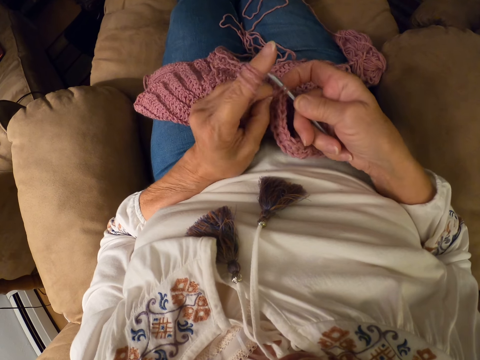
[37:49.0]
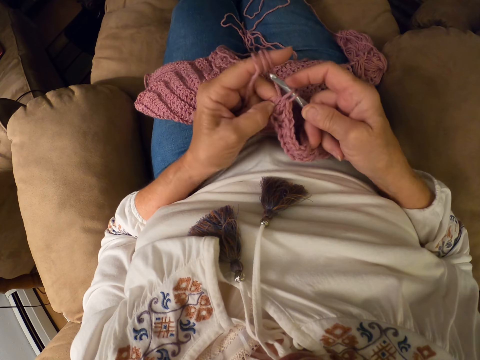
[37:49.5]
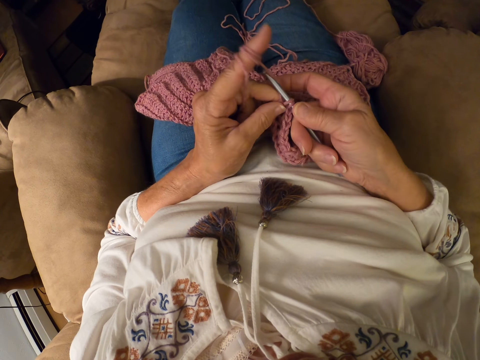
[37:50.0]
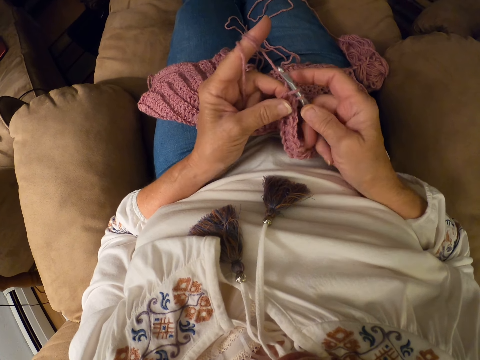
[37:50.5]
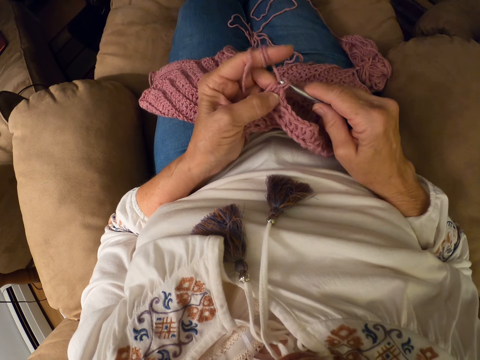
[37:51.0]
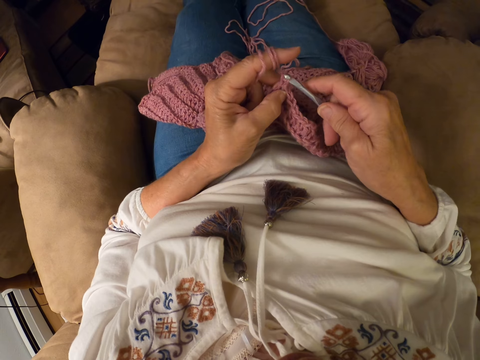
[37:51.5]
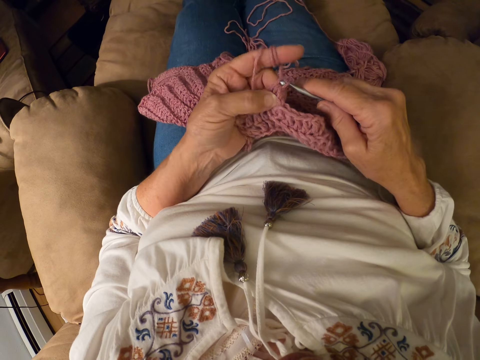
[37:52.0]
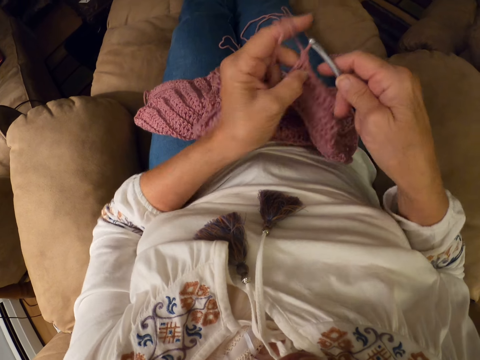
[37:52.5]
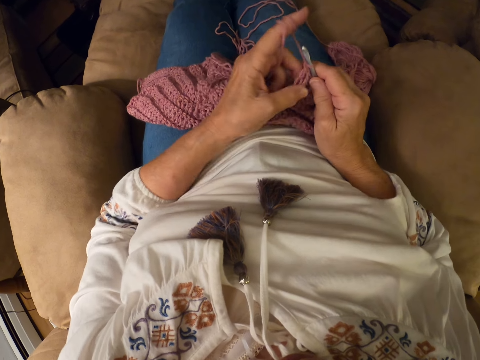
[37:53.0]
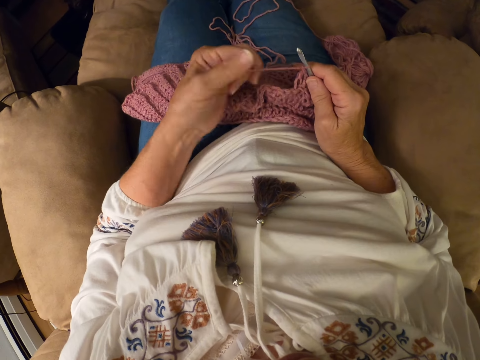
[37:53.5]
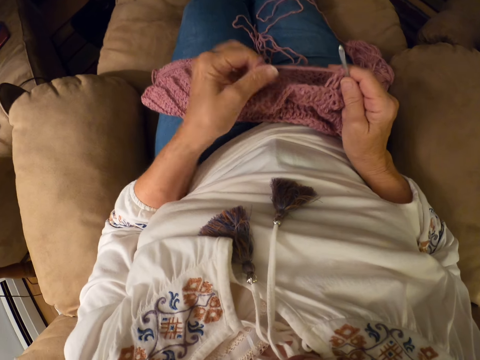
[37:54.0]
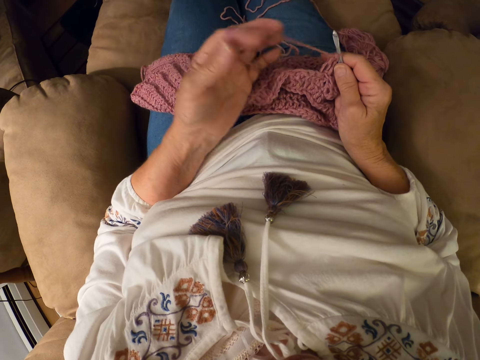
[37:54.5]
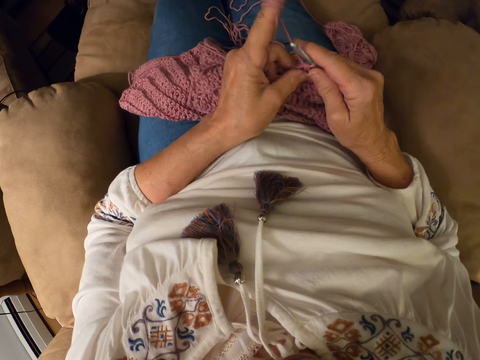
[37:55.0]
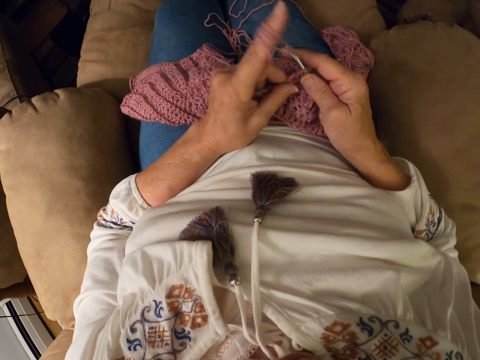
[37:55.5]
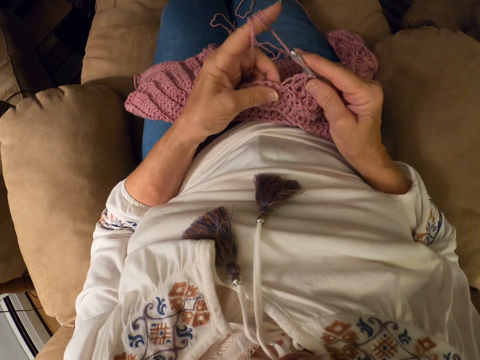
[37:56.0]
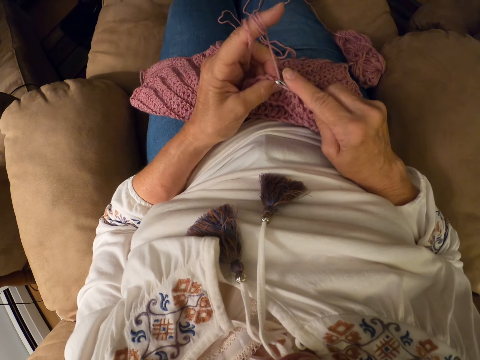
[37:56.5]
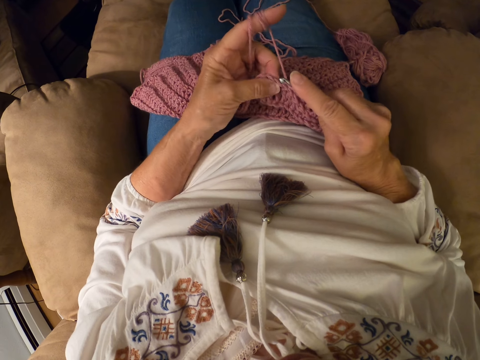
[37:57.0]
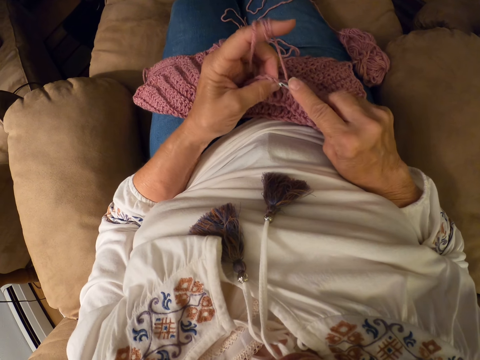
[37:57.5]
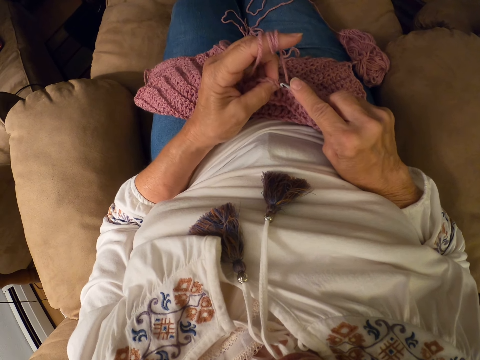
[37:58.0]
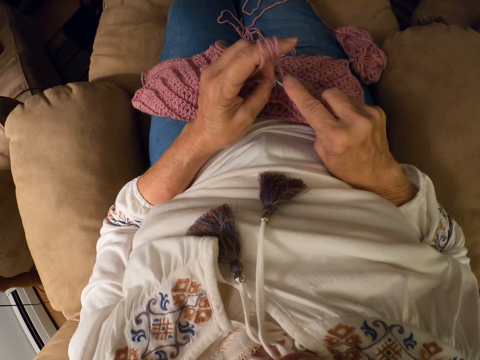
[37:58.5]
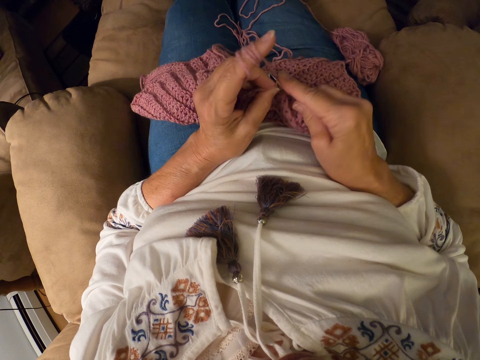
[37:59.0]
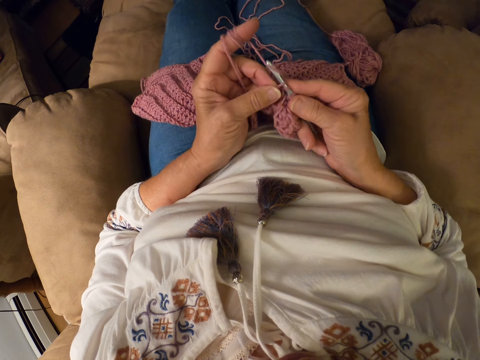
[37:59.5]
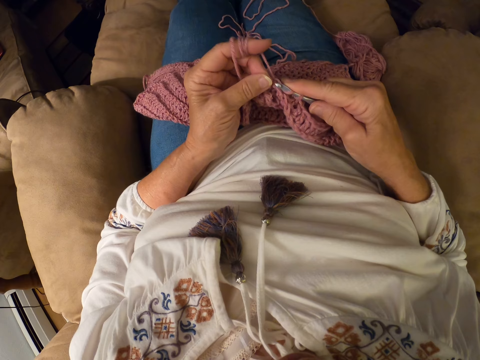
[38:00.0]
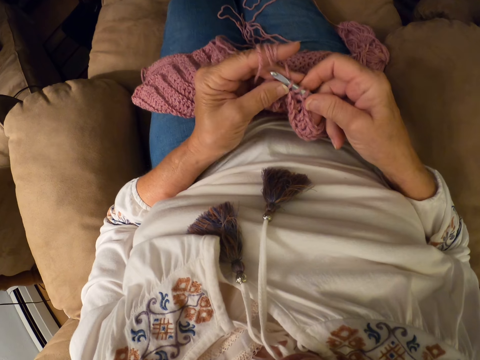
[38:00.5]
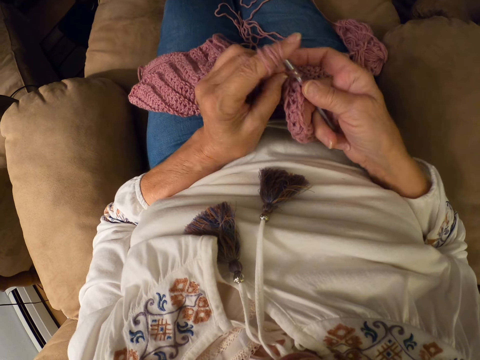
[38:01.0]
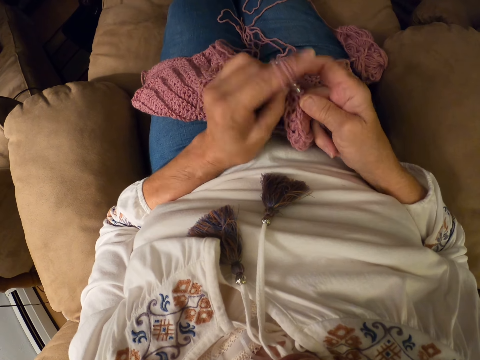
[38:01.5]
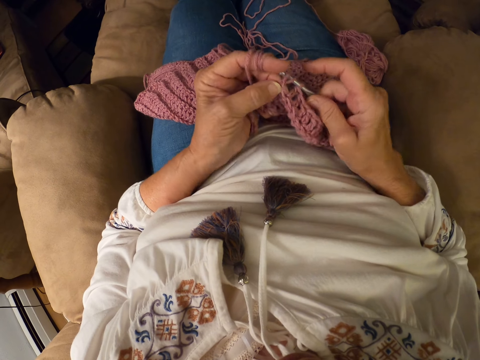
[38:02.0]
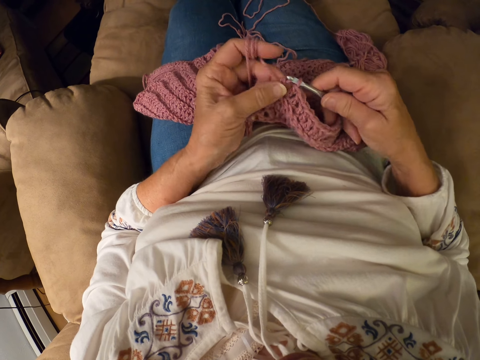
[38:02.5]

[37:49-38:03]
The camera wearer adjusts her hands. They lift the sweater fabric. They roll the yarn with her left index finger. They put the sweater fabric on his lap. They crochet the yarn with the crochet hook.

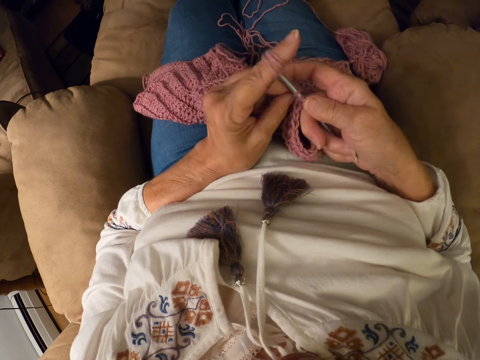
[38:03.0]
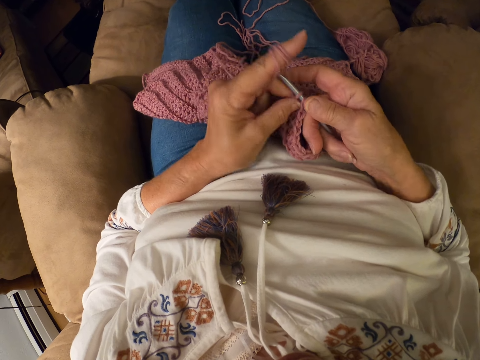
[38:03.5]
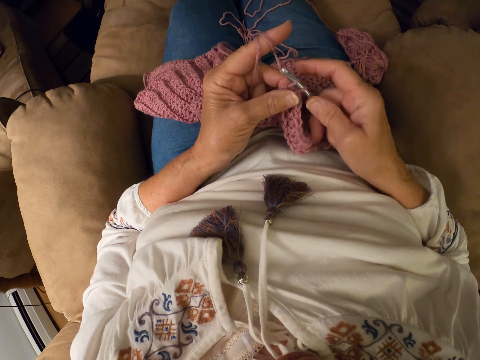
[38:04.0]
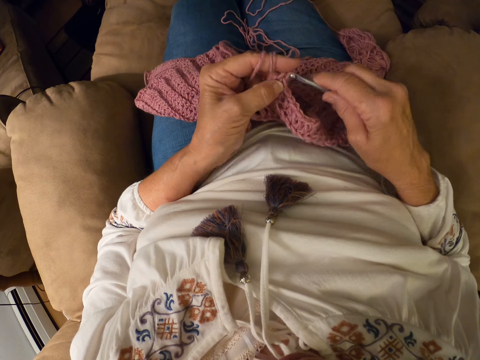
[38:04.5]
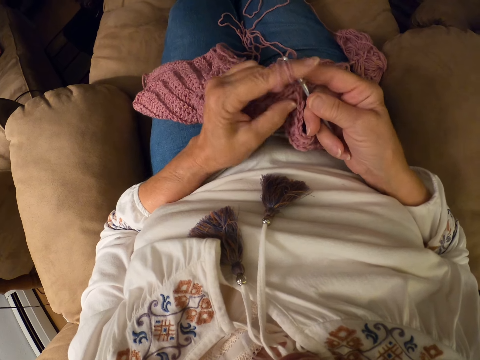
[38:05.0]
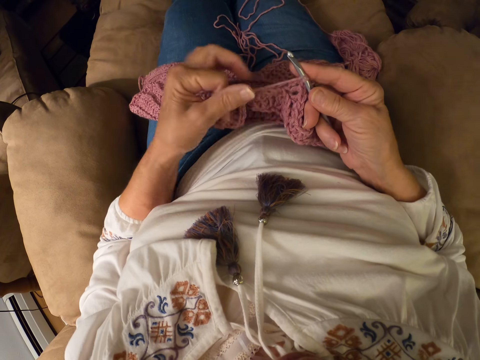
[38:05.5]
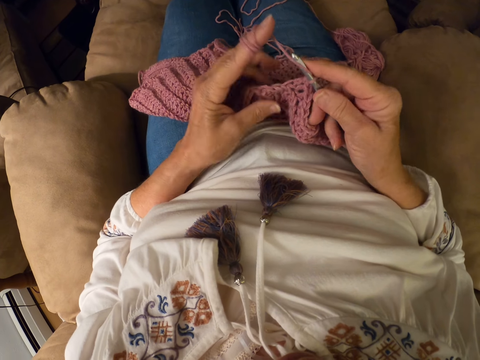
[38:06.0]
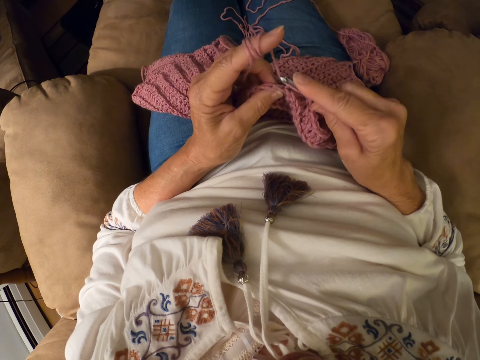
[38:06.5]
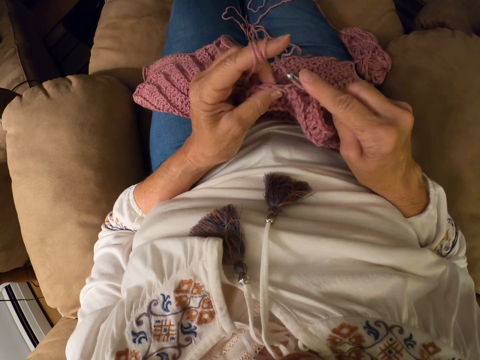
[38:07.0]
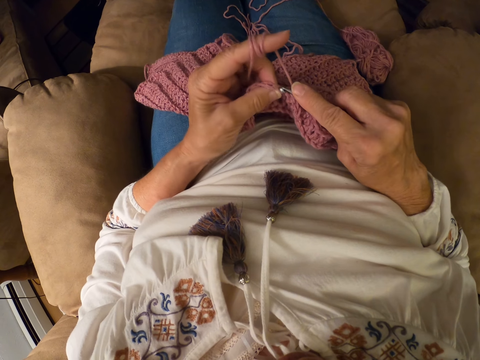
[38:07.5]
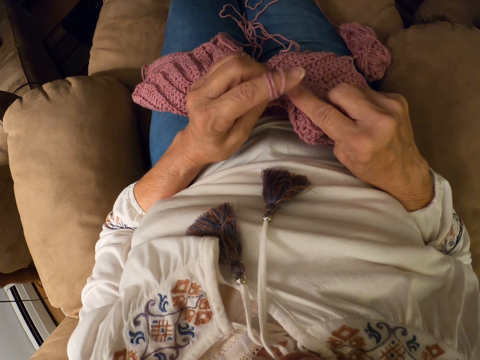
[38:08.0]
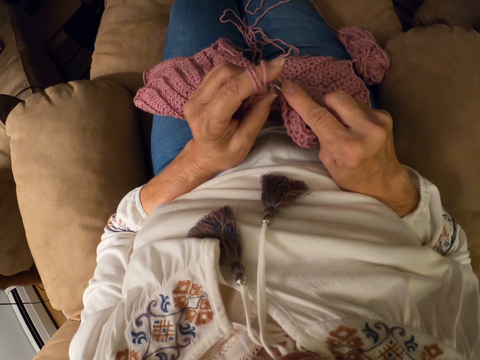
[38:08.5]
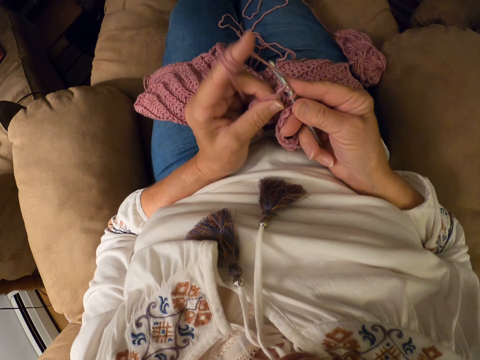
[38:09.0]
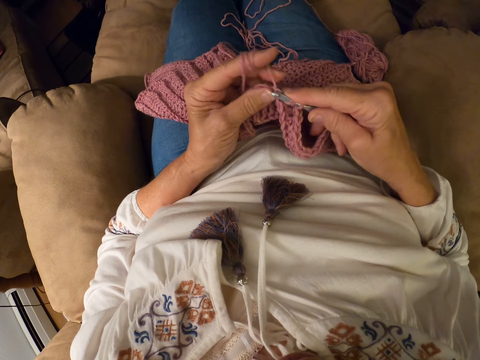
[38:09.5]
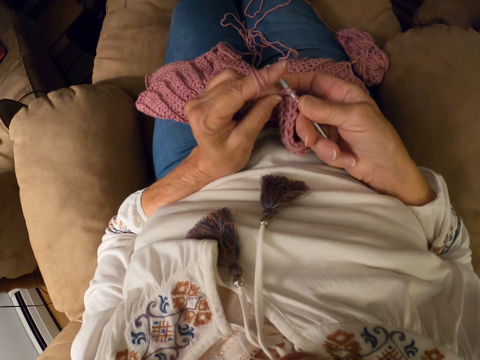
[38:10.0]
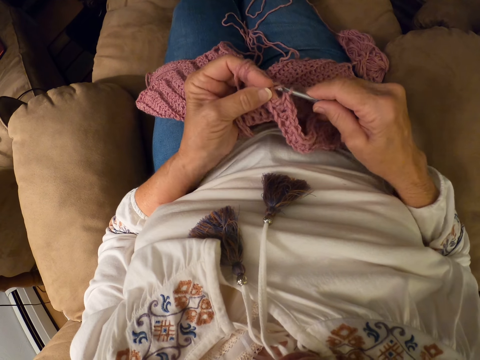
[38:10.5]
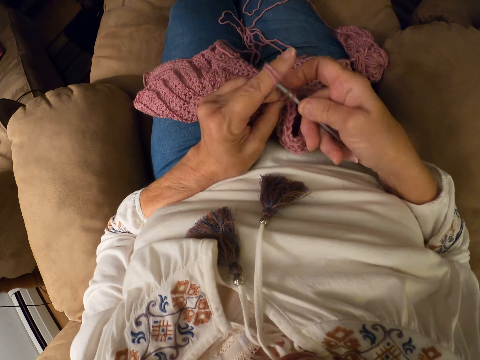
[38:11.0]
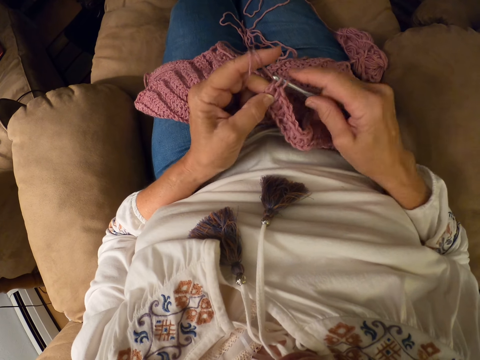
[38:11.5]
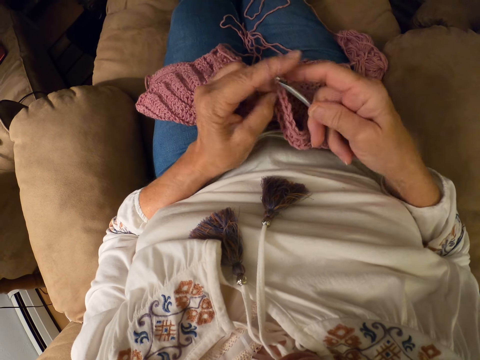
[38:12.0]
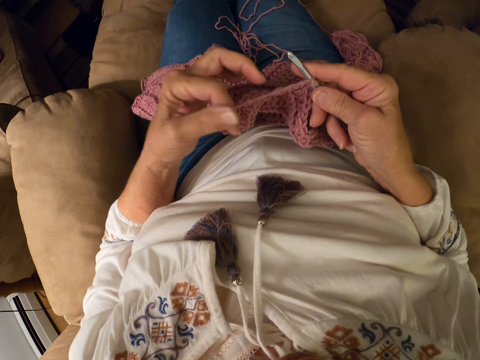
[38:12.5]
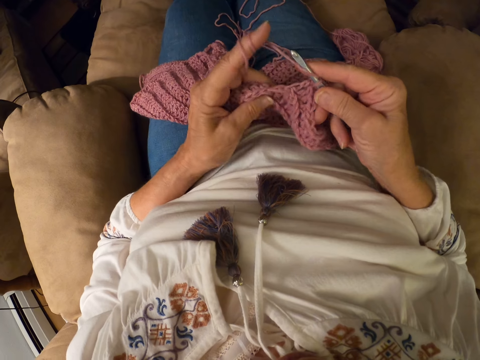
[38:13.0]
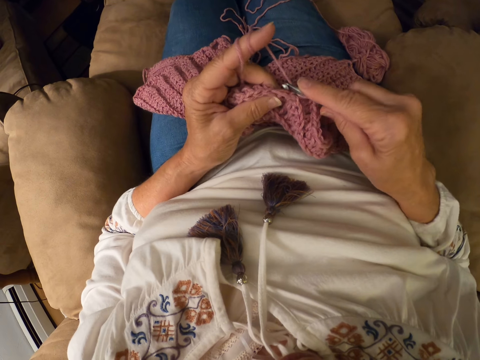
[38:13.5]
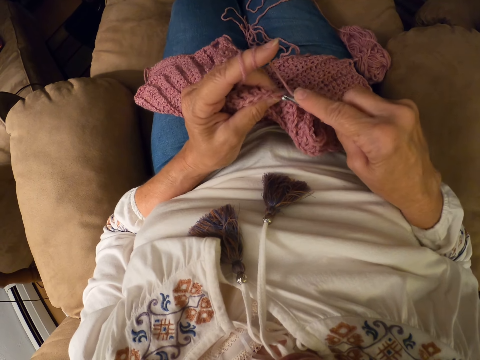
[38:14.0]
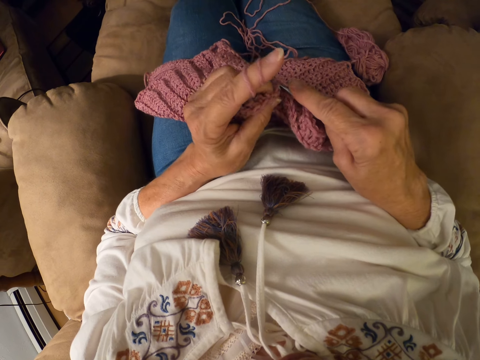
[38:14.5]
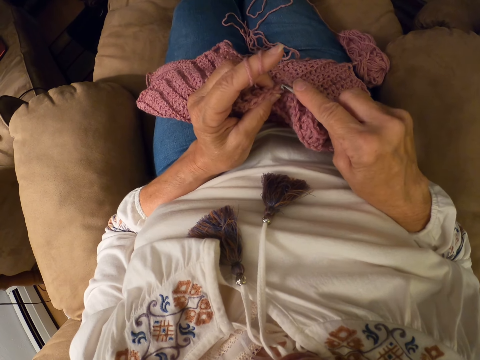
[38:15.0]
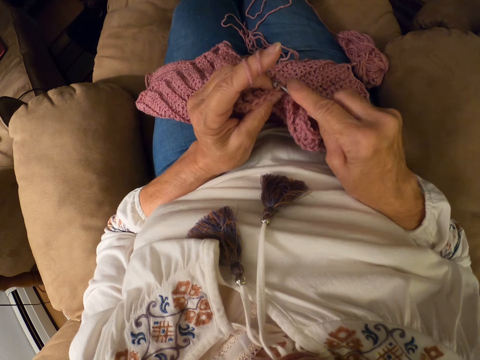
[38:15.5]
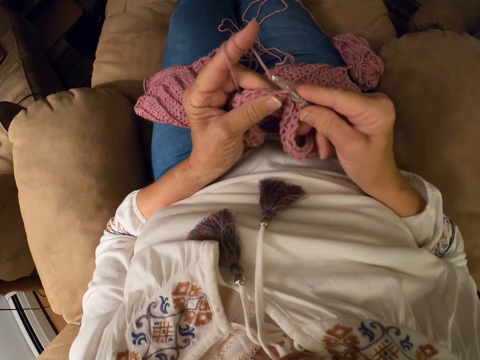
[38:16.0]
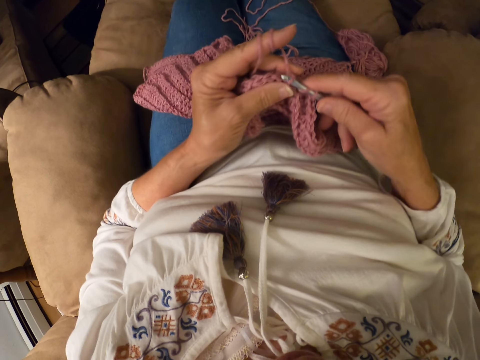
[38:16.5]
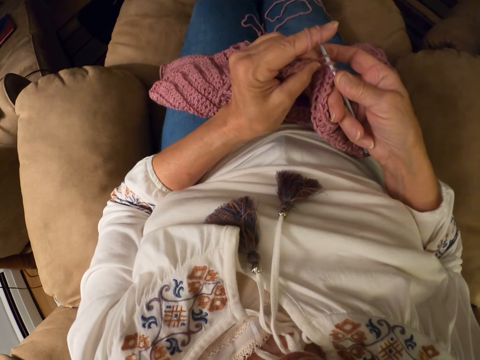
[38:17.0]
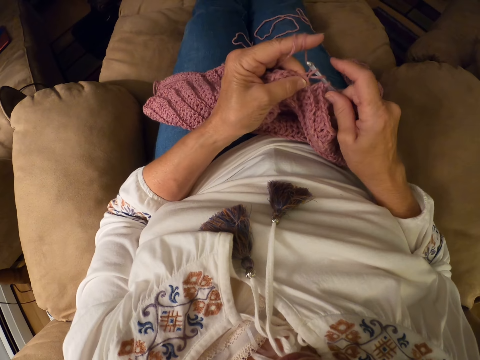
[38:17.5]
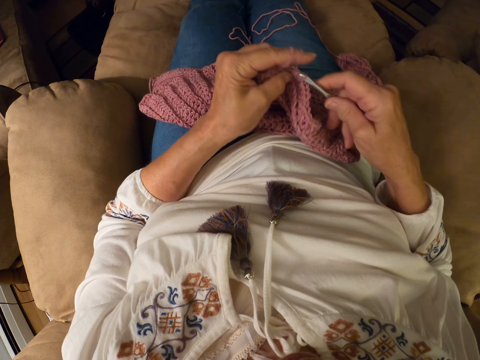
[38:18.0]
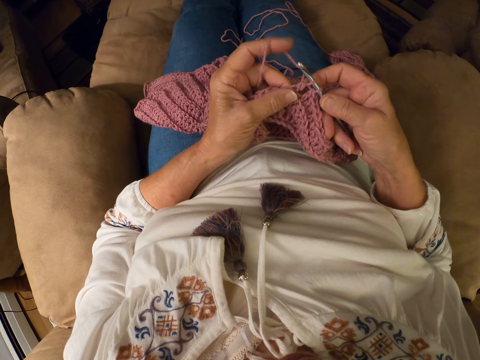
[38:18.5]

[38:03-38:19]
The camera wearer winds the thread on his finger. He knits the sweater fabric.
